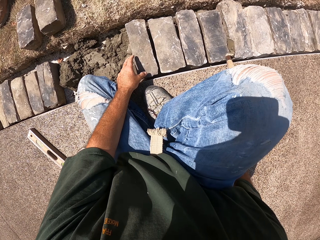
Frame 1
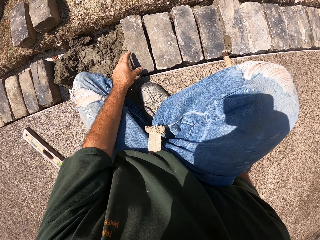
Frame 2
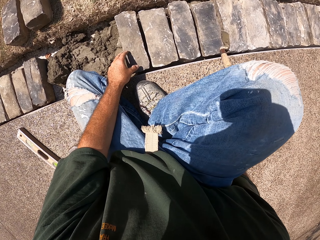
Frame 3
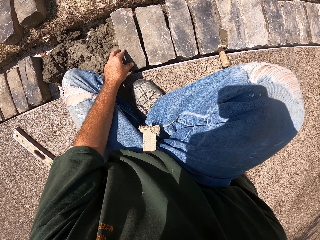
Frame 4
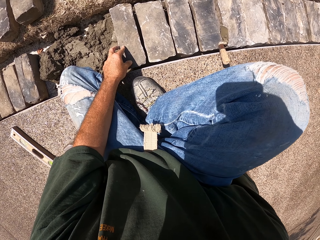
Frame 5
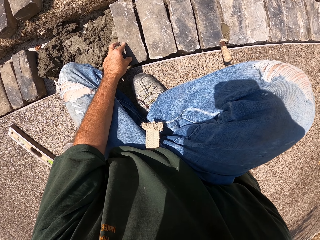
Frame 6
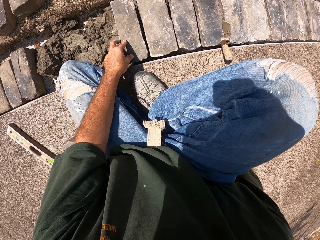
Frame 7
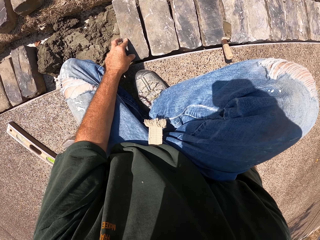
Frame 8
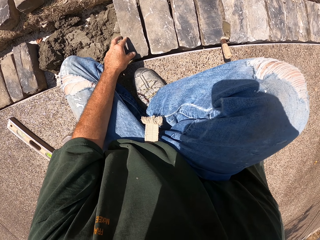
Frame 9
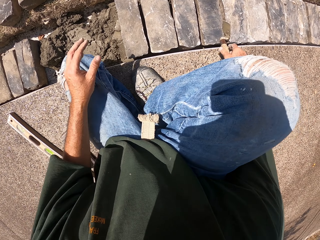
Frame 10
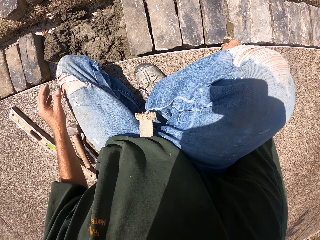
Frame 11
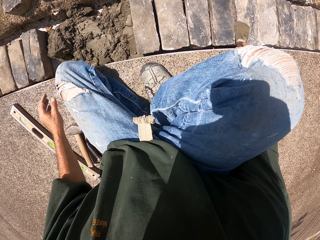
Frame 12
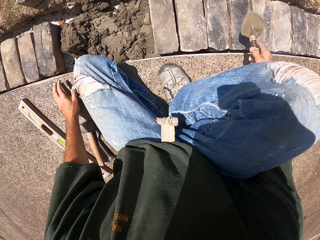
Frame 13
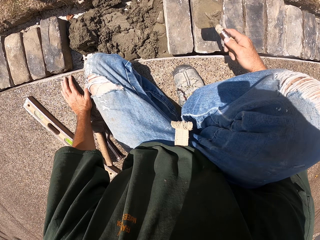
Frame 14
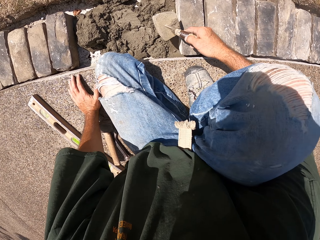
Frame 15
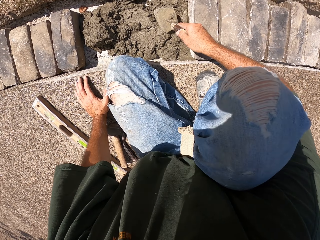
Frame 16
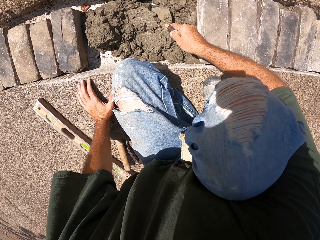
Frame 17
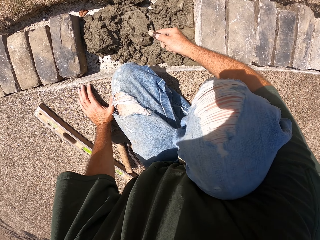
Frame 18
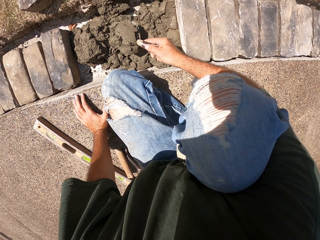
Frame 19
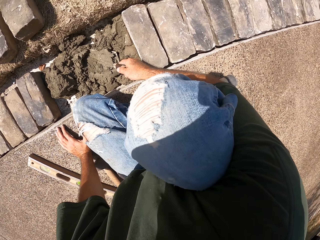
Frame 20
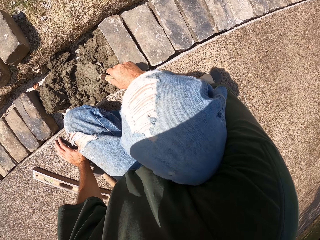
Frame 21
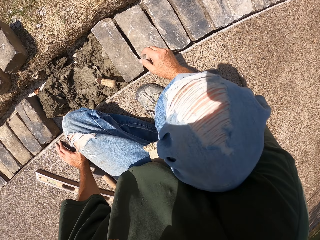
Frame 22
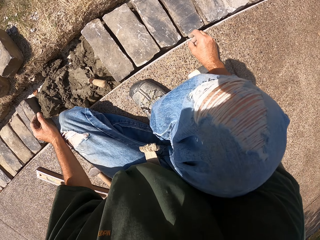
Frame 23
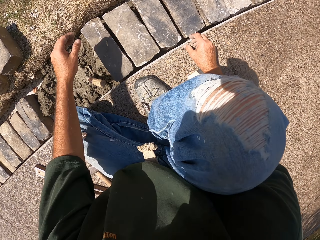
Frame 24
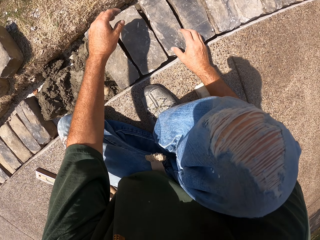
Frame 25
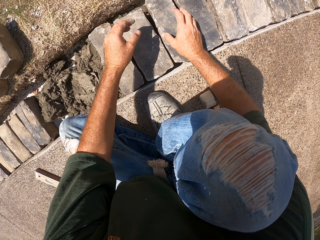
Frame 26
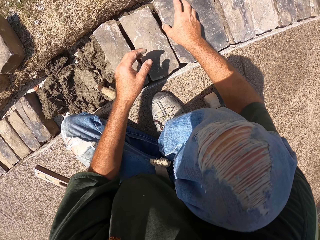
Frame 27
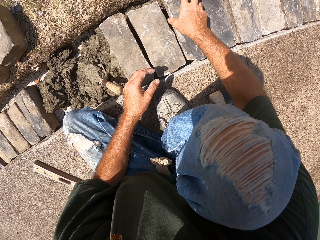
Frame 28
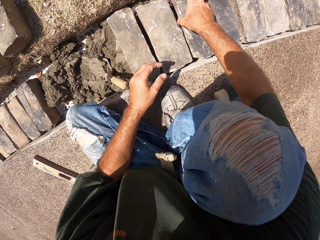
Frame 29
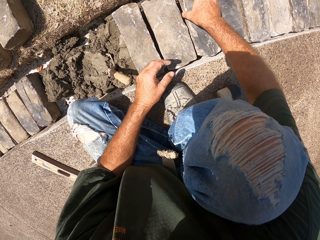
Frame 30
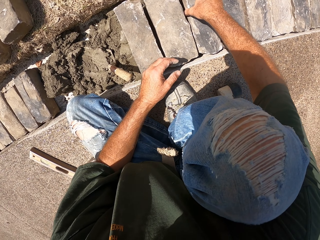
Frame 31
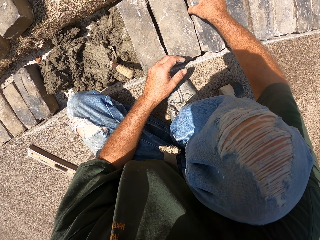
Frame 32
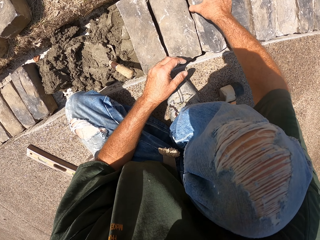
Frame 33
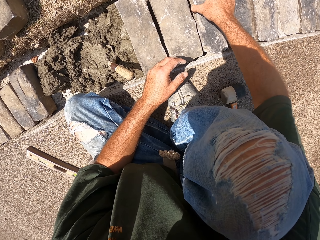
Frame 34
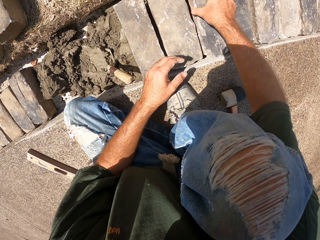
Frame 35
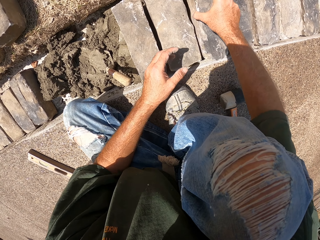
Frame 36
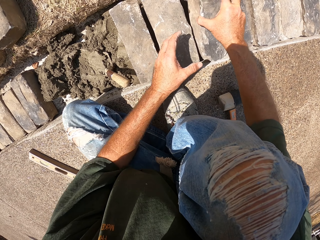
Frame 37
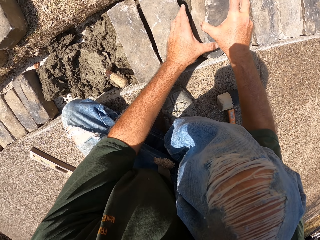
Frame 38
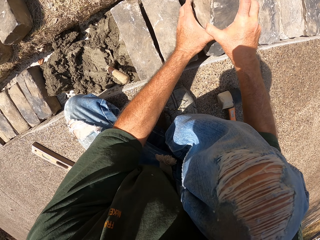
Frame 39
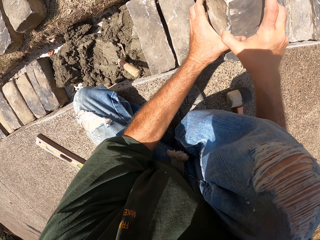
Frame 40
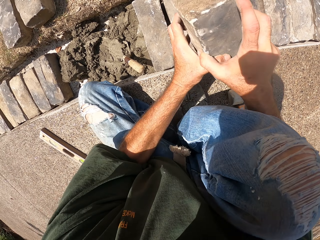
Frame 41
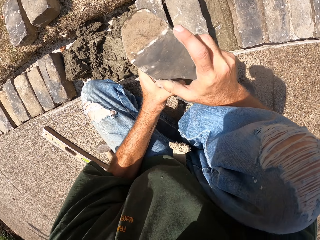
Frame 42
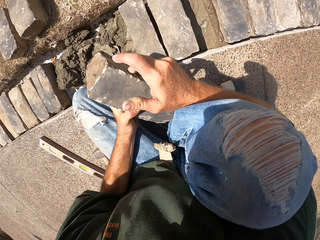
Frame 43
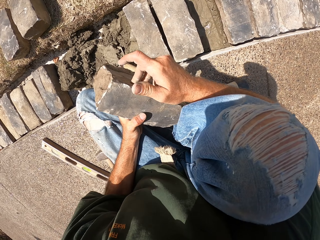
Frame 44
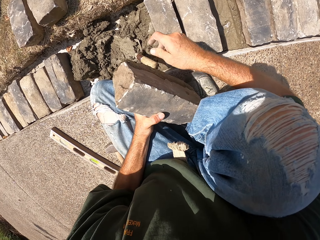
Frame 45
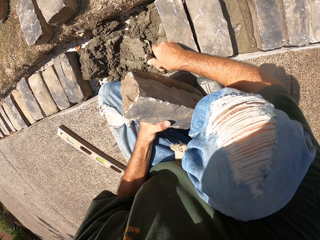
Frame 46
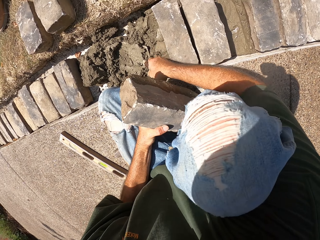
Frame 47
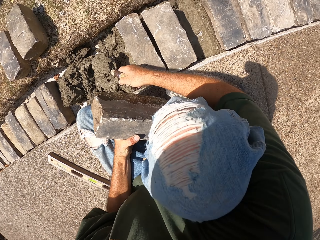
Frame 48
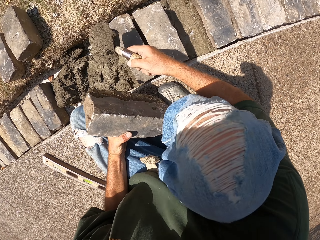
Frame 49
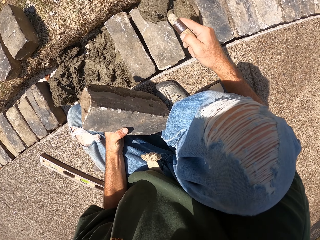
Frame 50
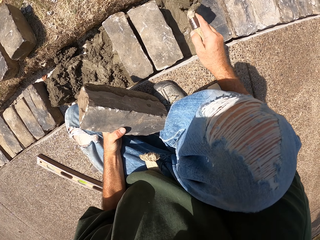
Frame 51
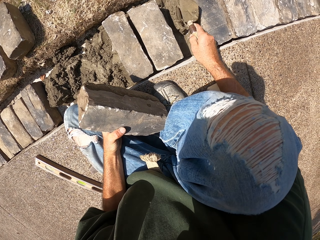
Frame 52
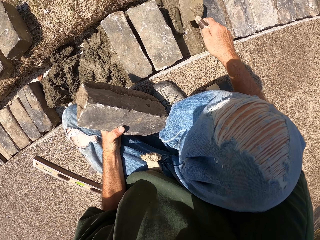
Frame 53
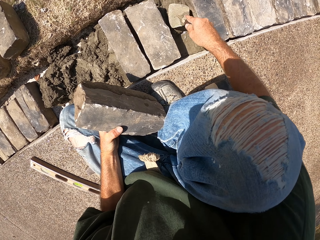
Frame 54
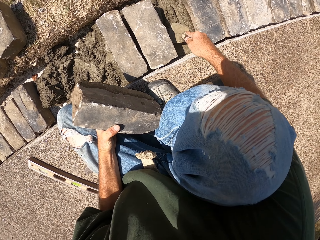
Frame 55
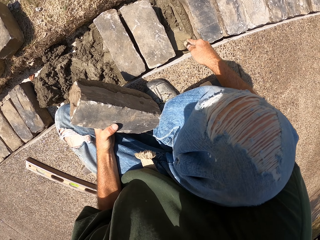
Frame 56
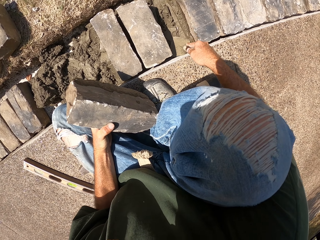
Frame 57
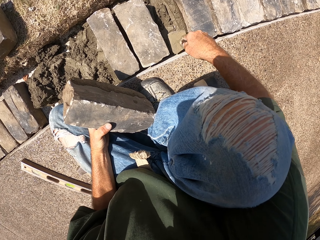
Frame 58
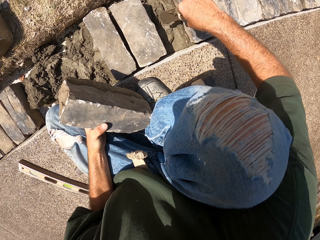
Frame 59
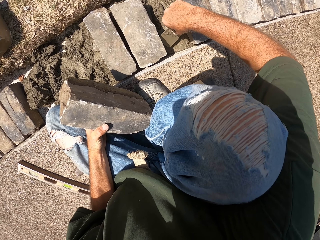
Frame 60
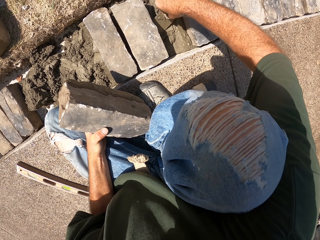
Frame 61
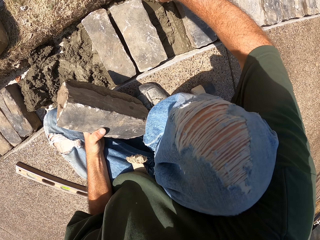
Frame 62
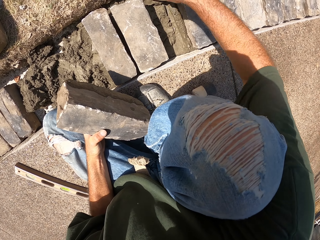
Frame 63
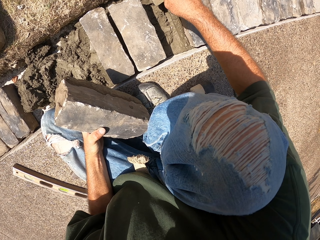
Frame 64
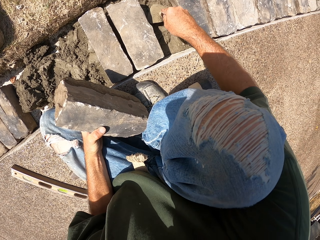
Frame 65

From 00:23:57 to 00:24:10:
The camera wearer picks up a masonry trowel. They drop the masonry trowel. They remove the stone block from the furrow. They pick up the trowel. They pour the concrete. They spread mortar in the furrow.

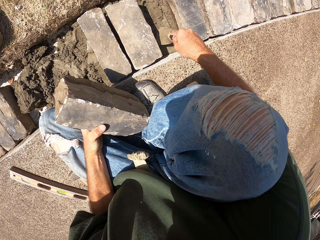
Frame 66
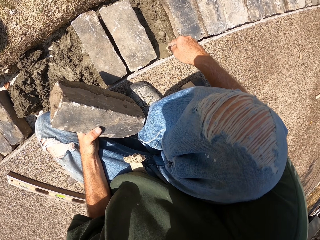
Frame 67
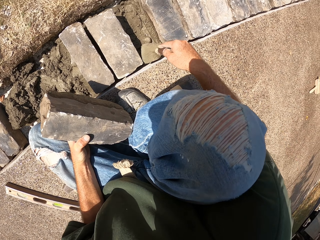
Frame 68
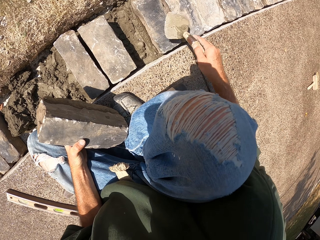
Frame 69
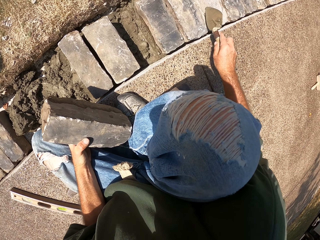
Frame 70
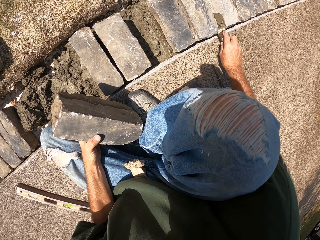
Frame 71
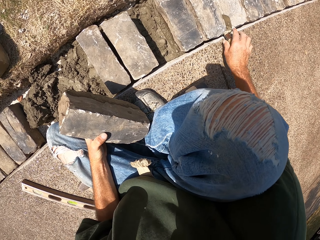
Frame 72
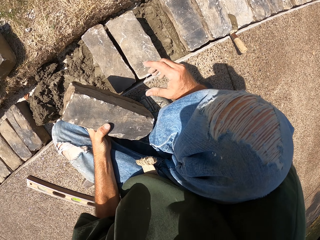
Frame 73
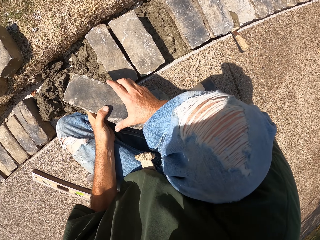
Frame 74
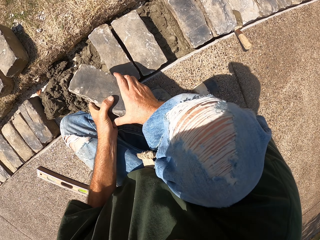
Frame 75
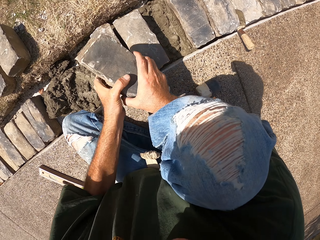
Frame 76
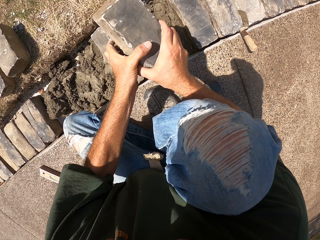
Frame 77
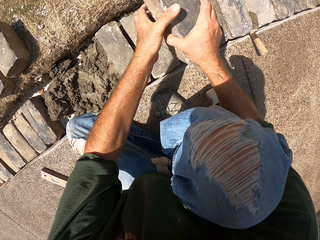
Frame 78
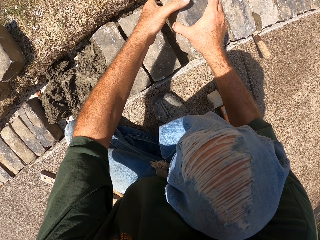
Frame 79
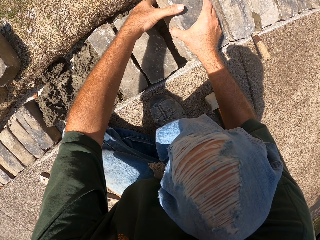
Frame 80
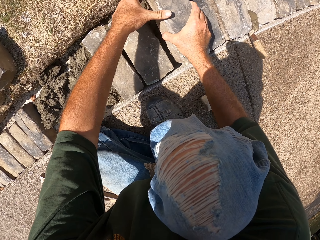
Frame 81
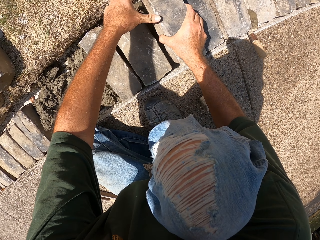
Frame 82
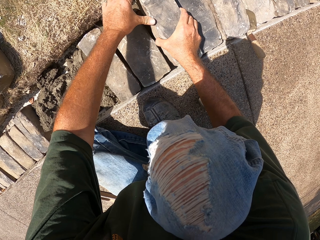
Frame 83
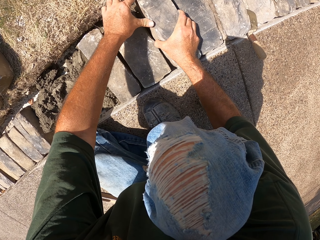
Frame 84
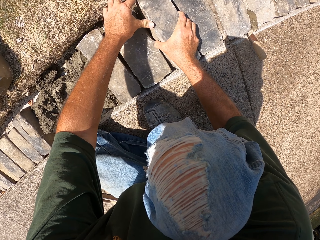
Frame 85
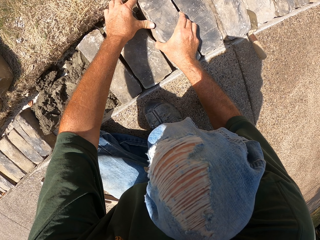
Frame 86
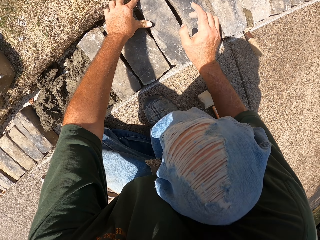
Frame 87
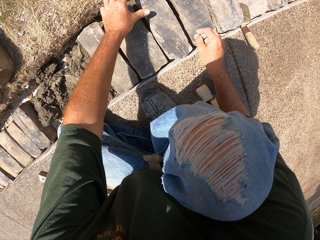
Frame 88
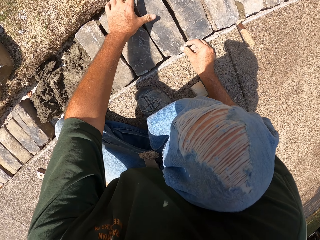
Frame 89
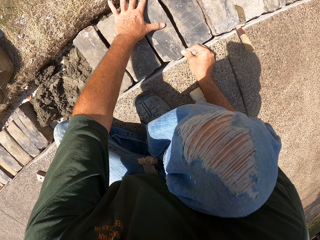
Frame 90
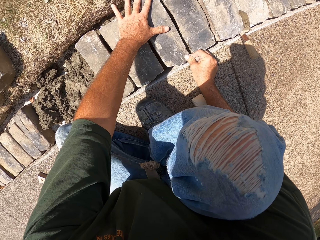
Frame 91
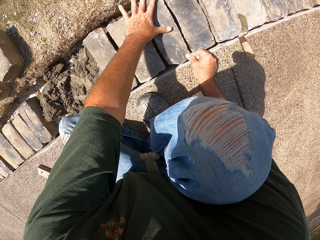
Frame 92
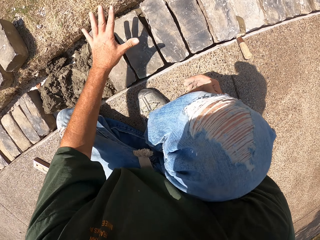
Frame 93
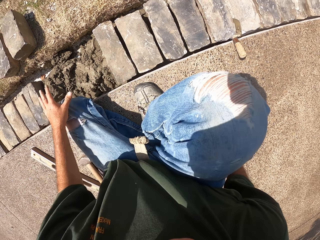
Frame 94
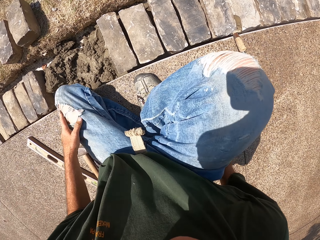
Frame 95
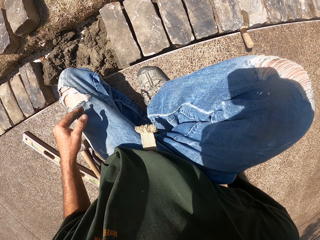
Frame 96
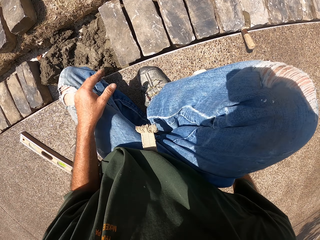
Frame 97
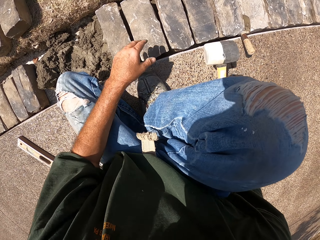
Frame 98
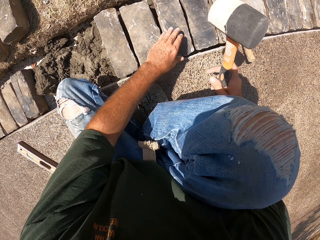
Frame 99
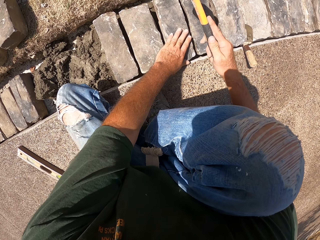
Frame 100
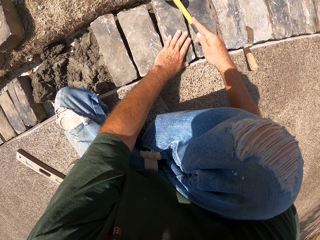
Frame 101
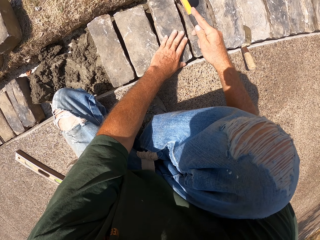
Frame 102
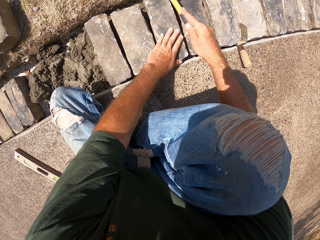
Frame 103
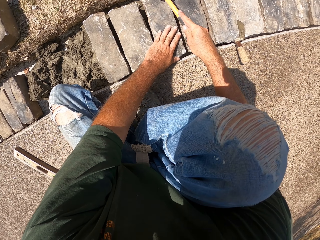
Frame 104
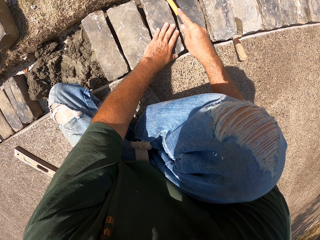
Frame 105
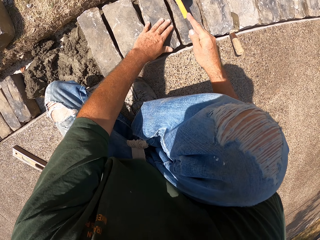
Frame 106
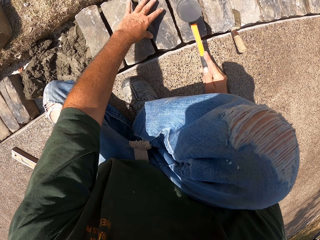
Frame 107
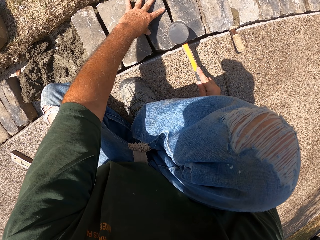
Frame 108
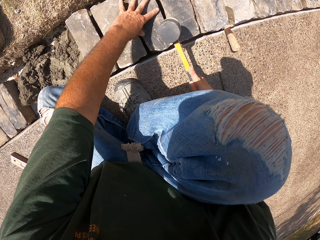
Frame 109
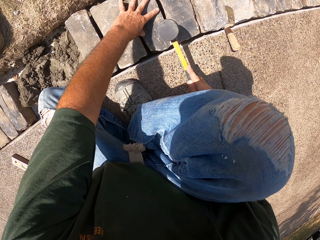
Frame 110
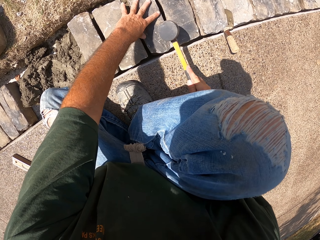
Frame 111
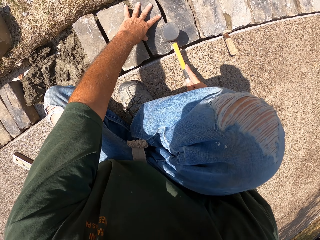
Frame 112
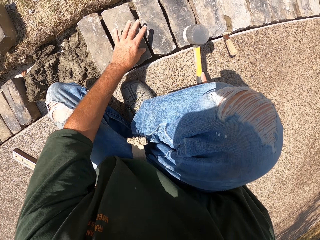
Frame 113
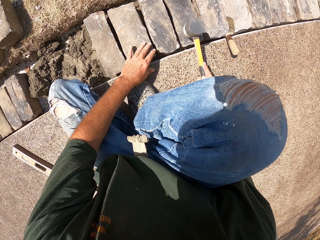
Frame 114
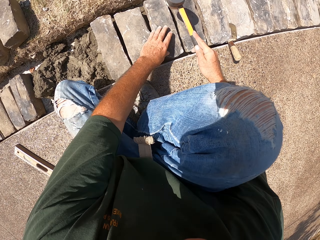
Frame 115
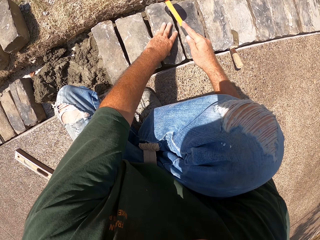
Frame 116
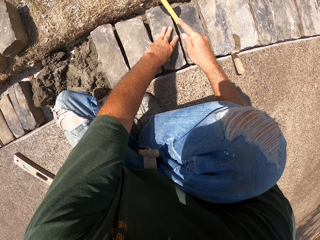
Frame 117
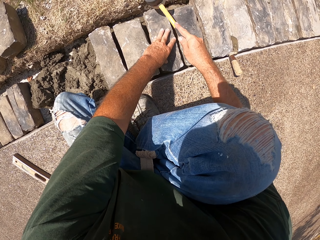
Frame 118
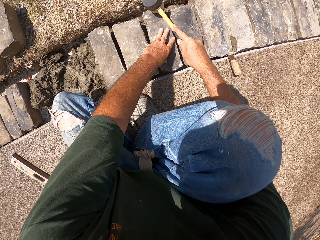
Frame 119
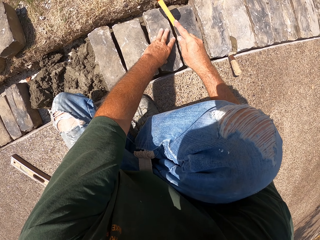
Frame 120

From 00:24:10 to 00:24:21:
The camera wearer puts the masonry trowel aside. They fix the masonry trowel. They put a stone block in the furrow. They hit the brick with a hammer.
